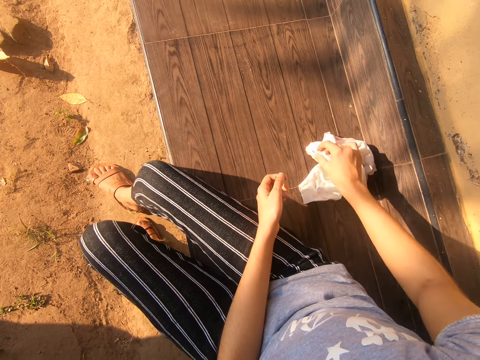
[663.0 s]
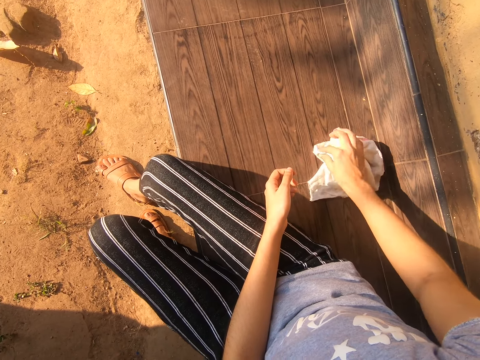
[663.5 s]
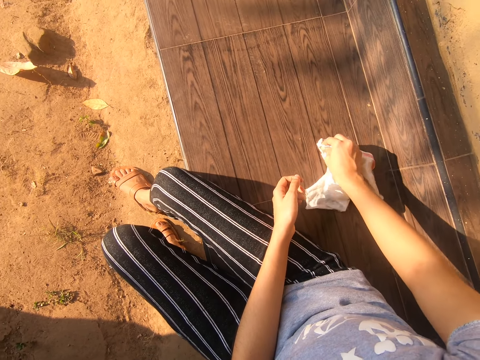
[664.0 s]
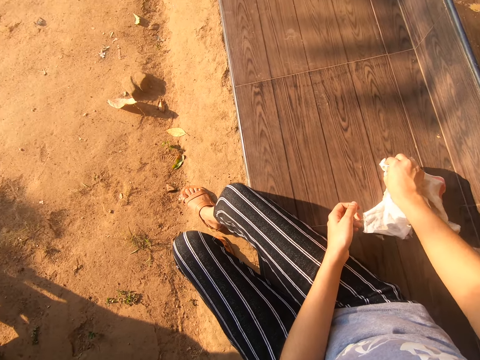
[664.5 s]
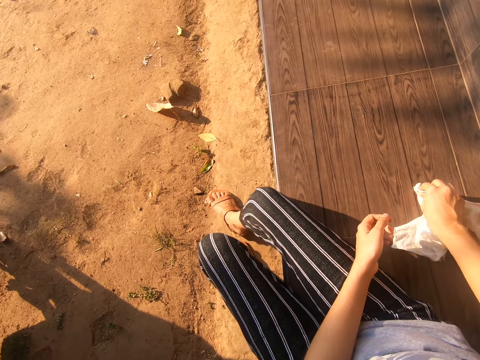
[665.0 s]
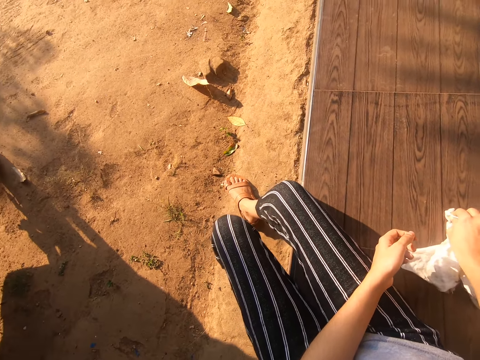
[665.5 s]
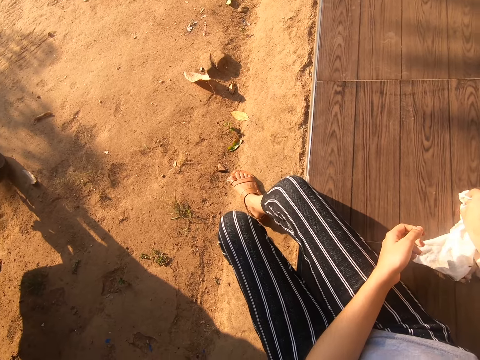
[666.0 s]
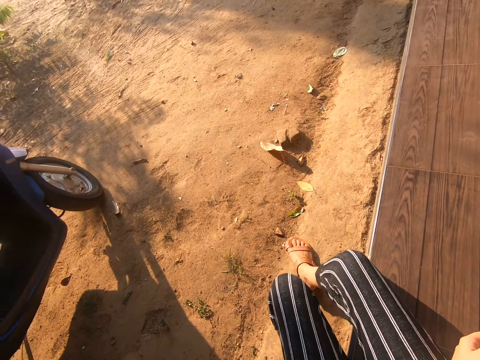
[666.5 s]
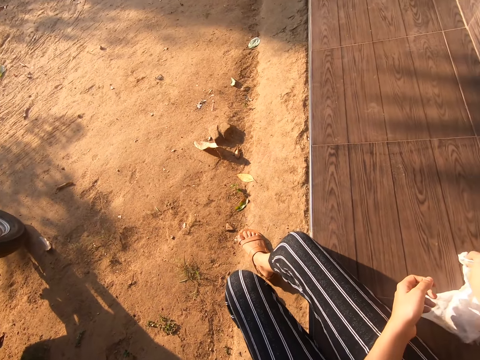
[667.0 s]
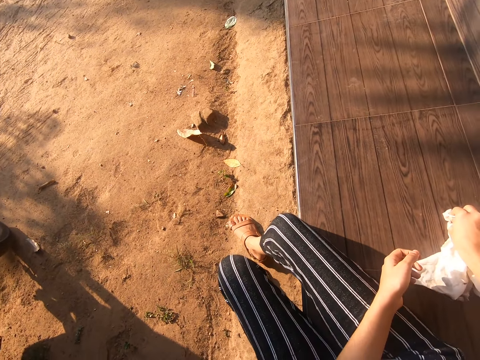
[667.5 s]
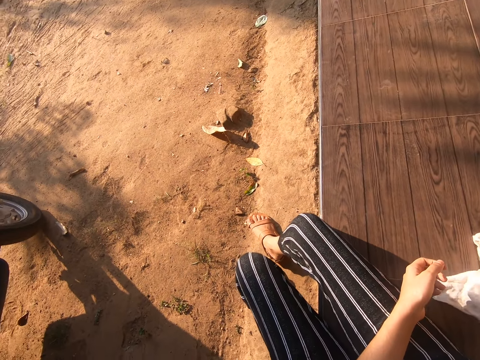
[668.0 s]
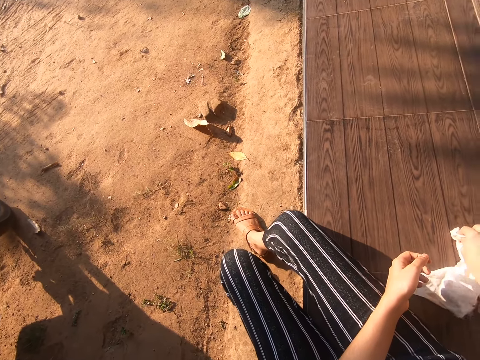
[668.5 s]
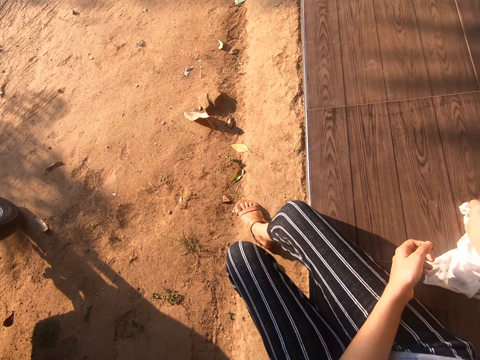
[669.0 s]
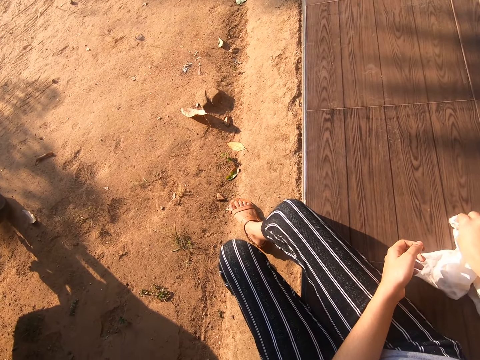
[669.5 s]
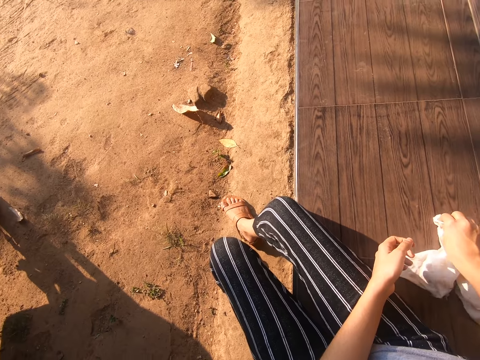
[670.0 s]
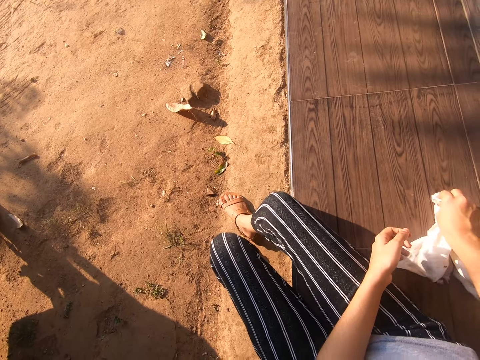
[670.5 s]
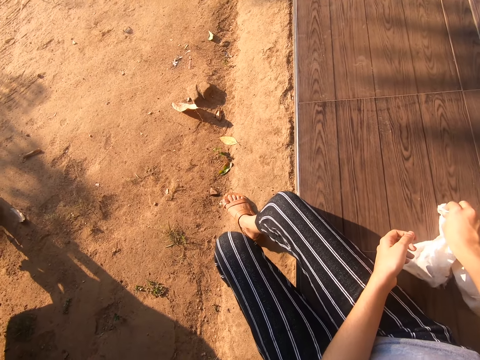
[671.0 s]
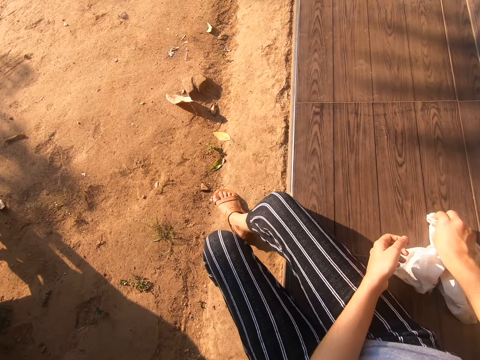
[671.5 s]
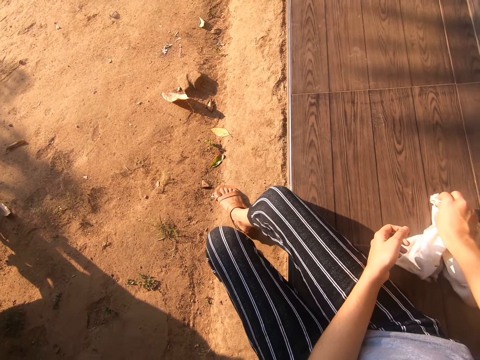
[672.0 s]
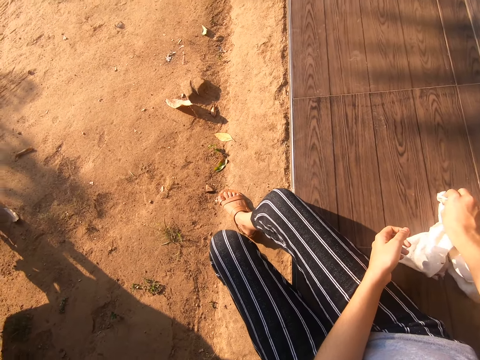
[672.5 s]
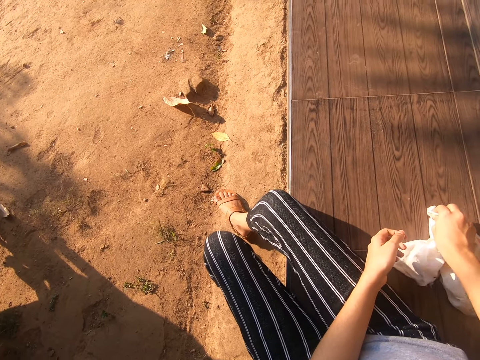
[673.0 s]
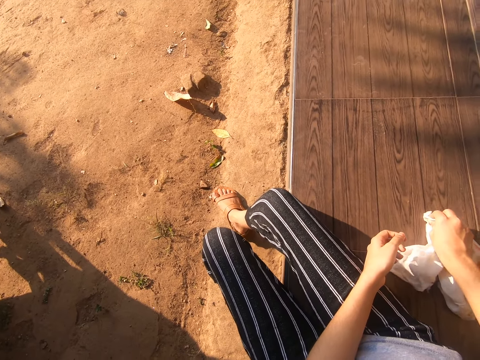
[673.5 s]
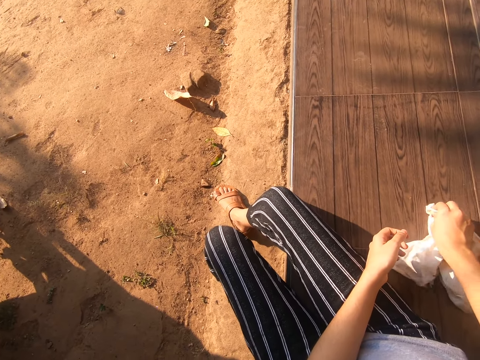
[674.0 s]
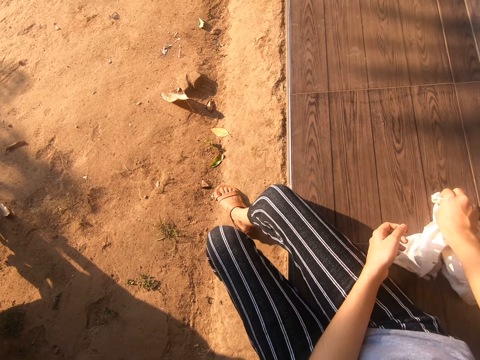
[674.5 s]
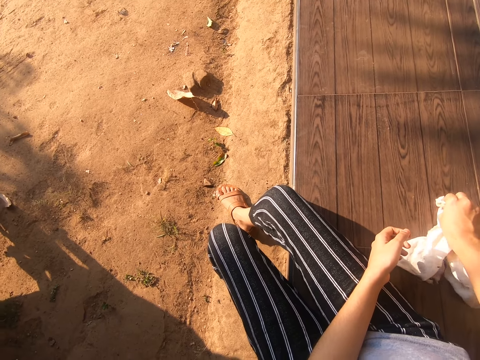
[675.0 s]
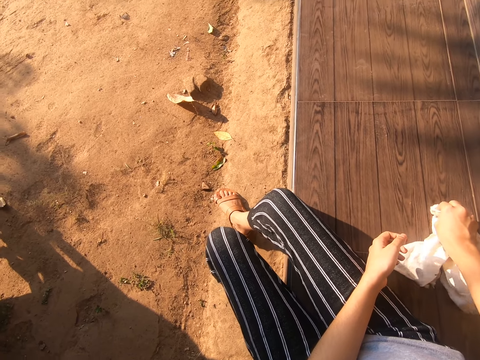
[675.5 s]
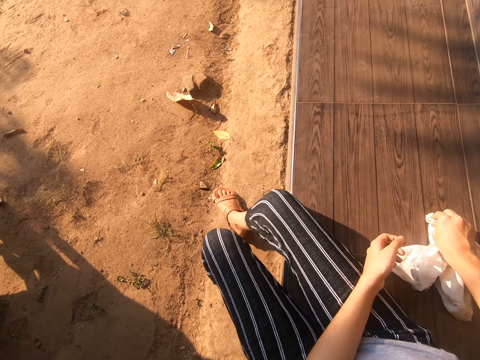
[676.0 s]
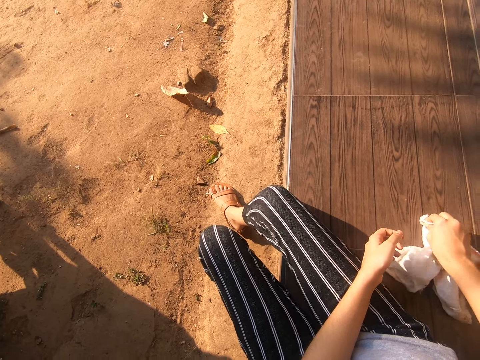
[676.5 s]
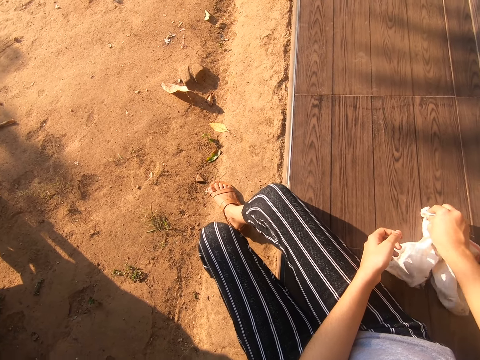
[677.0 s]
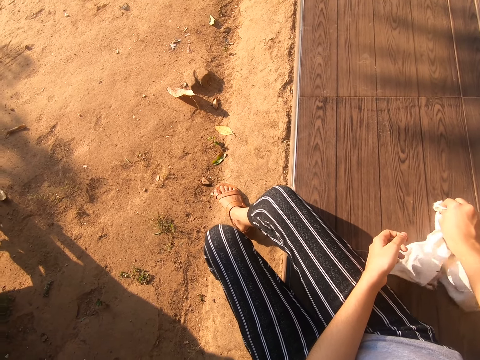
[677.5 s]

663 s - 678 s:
The camera wearer looks around.

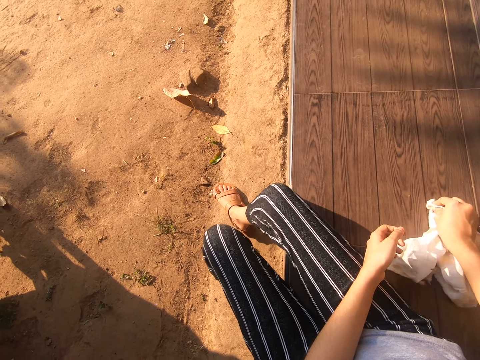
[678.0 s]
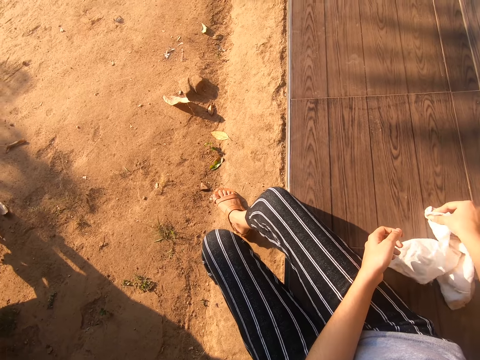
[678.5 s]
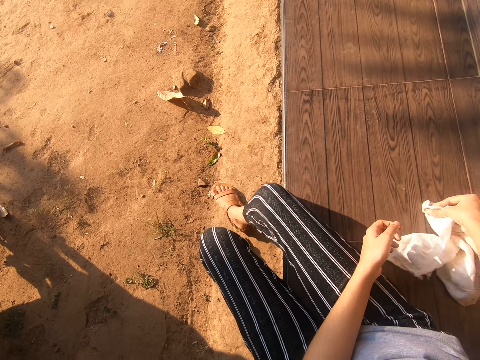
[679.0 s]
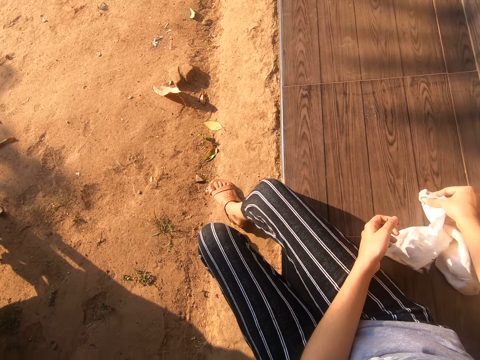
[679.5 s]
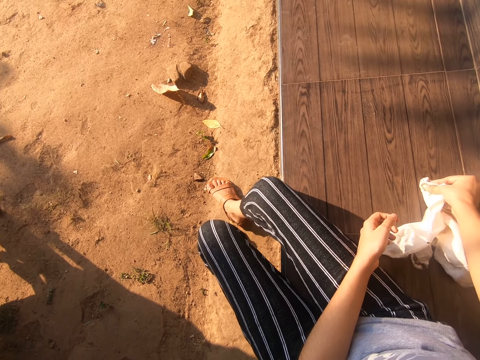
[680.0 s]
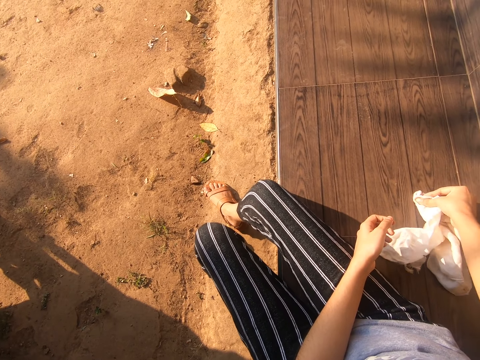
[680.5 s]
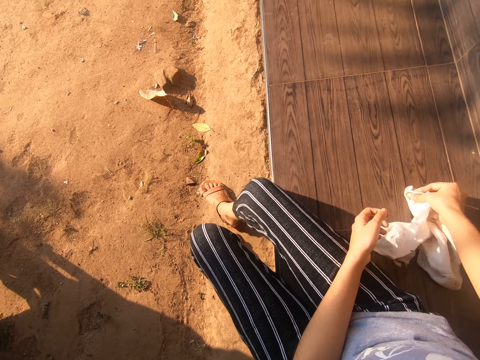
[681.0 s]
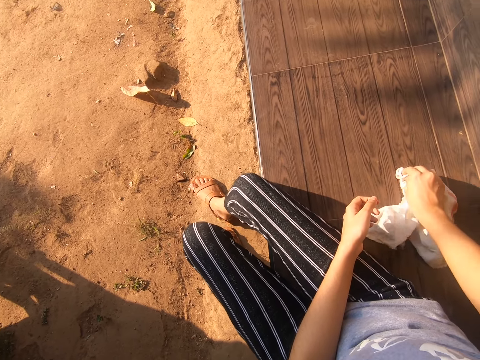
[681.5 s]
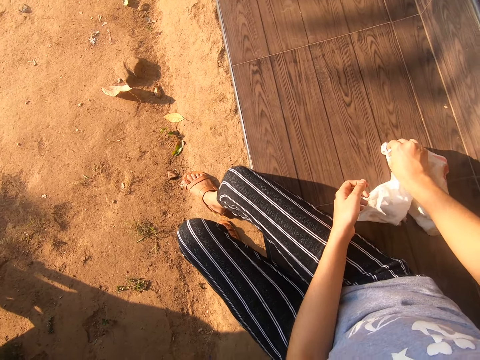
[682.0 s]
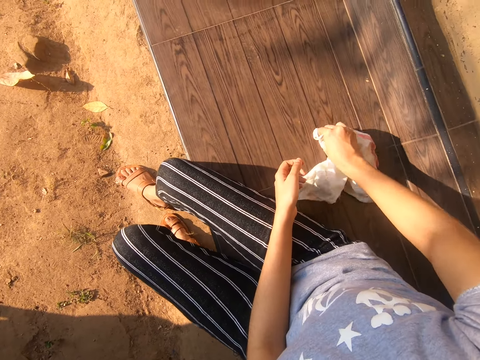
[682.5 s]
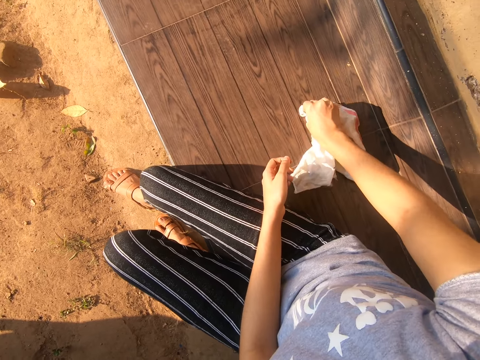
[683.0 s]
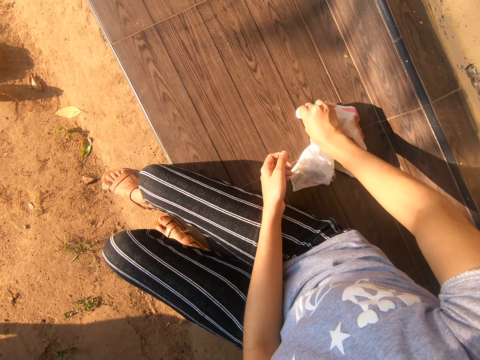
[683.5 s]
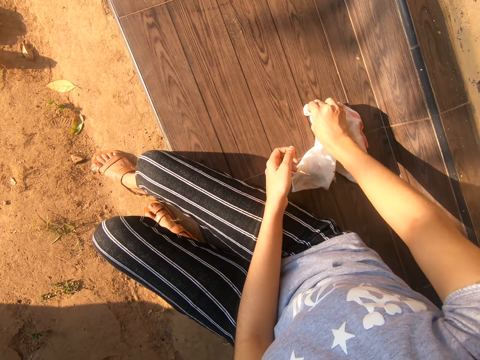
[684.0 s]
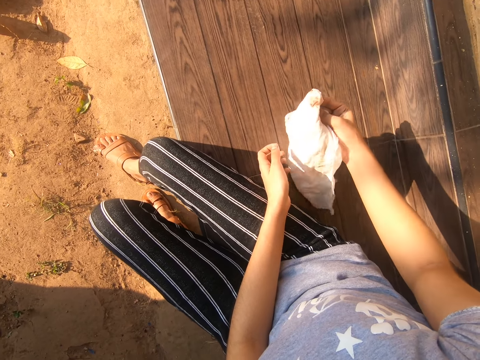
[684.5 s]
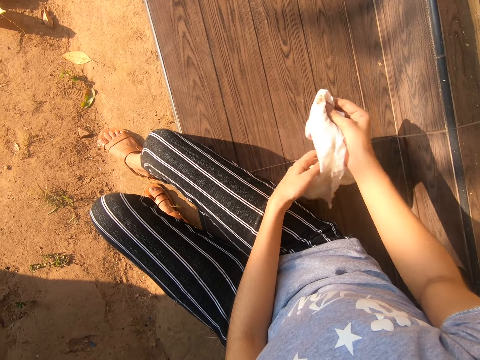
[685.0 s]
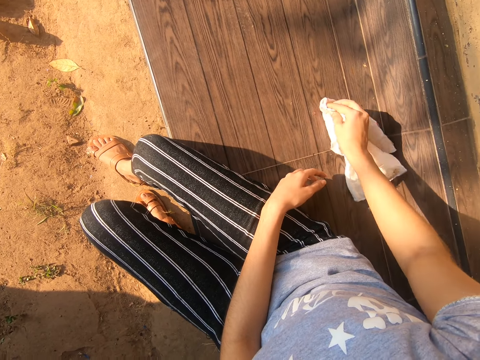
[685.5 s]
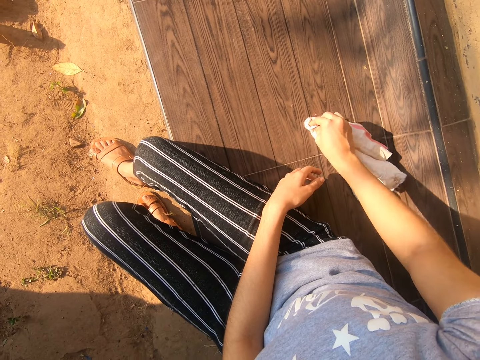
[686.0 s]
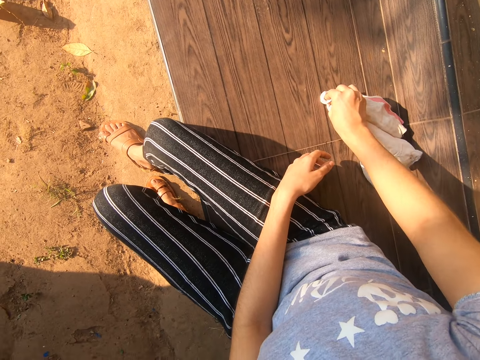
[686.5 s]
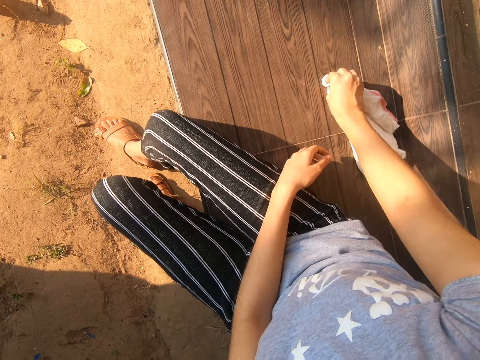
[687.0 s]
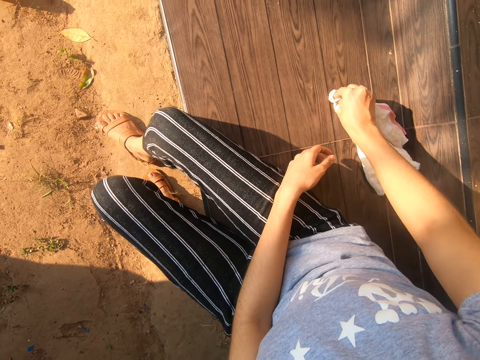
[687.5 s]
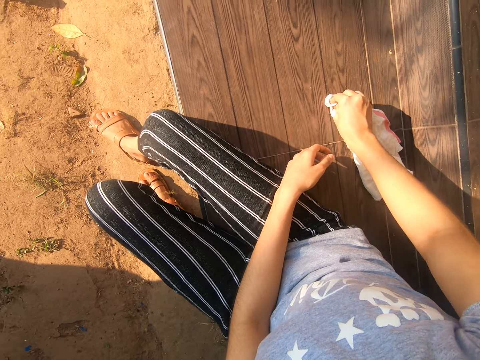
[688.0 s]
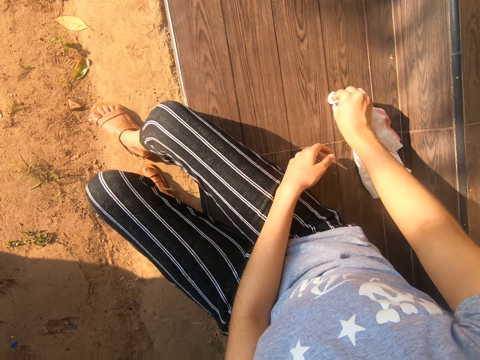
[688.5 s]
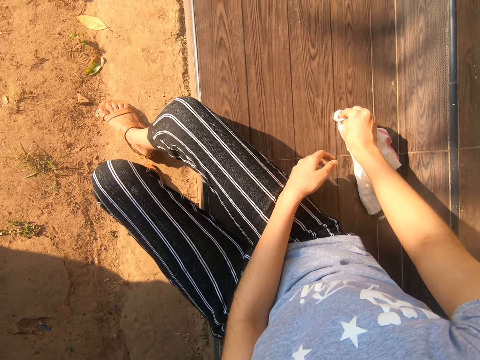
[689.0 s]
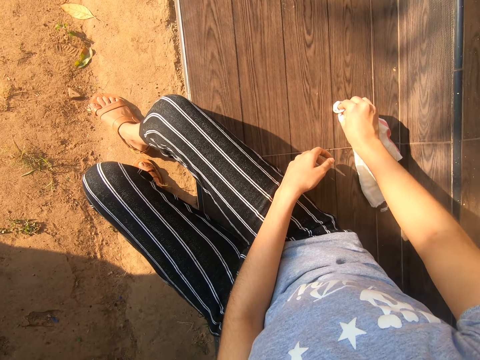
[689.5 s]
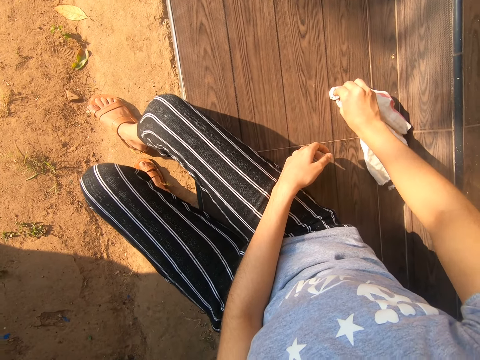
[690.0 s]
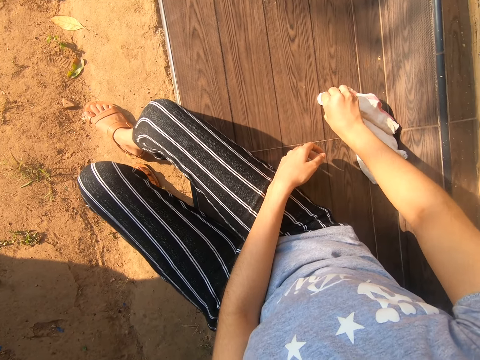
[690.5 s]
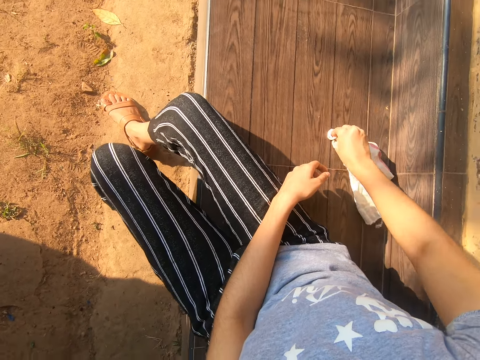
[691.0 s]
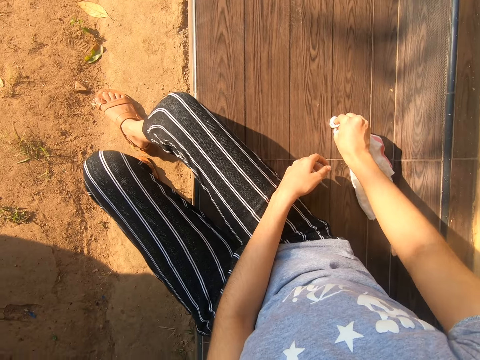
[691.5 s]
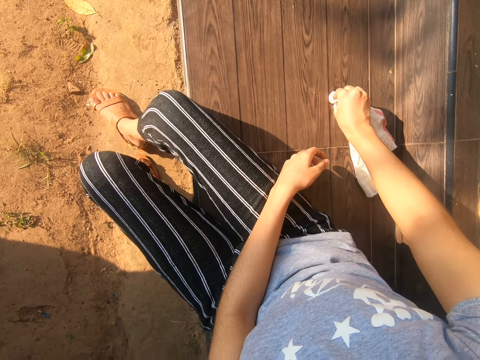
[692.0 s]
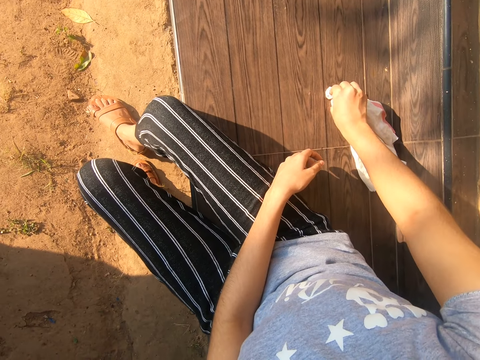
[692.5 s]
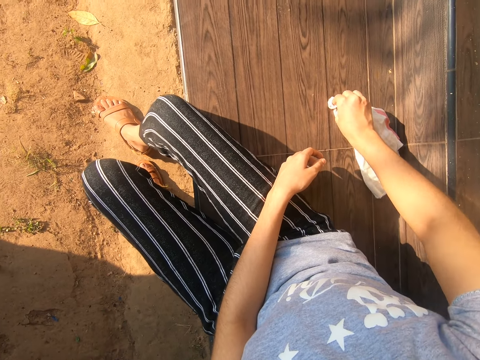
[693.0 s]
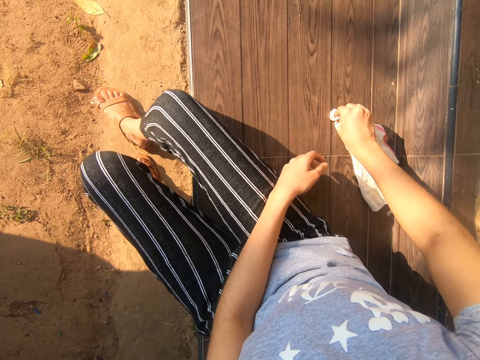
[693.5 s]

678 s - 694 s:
The camera wearer wipes the verandah. They check the hand towel. They wipe the verandah.
